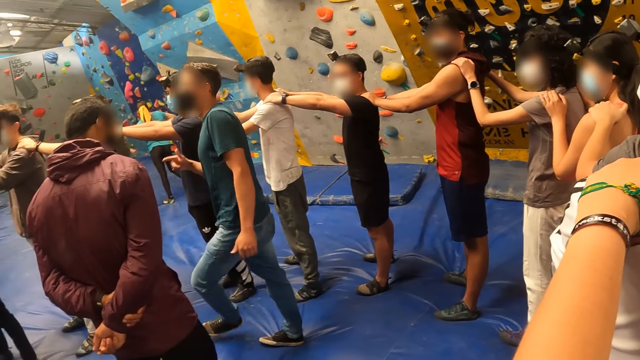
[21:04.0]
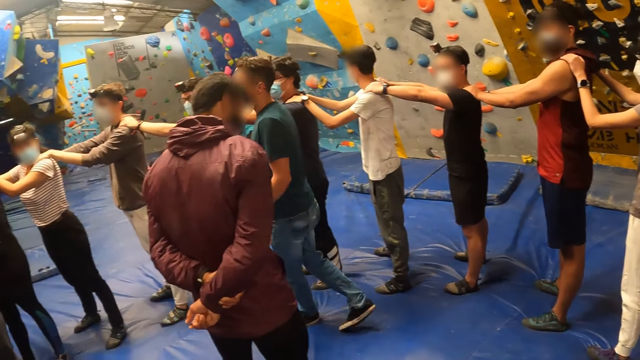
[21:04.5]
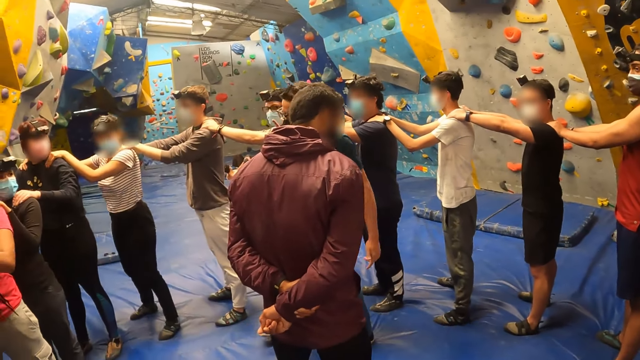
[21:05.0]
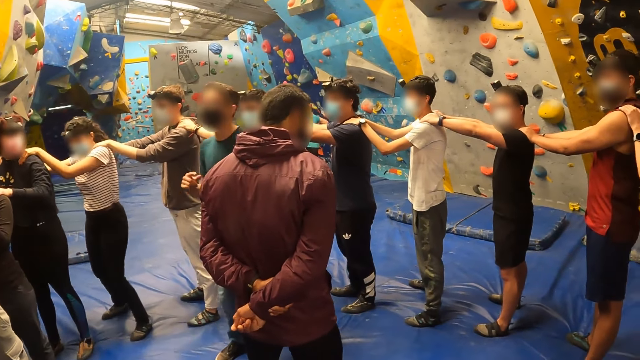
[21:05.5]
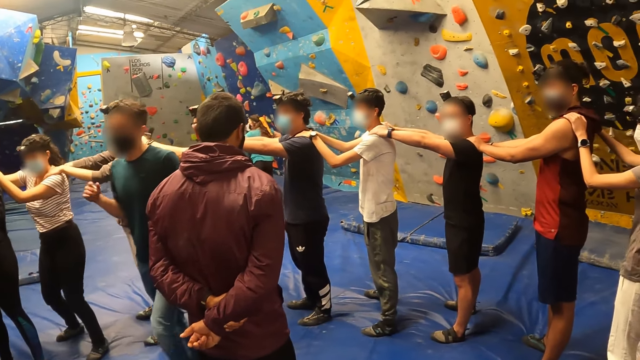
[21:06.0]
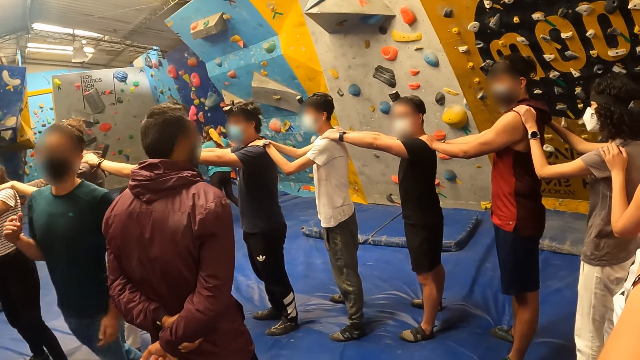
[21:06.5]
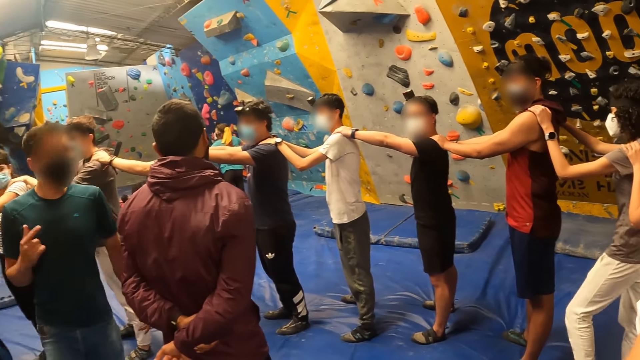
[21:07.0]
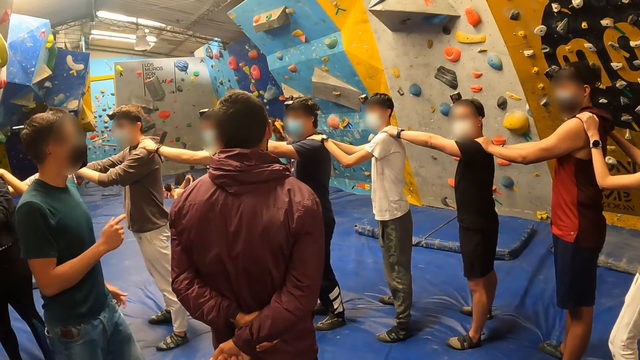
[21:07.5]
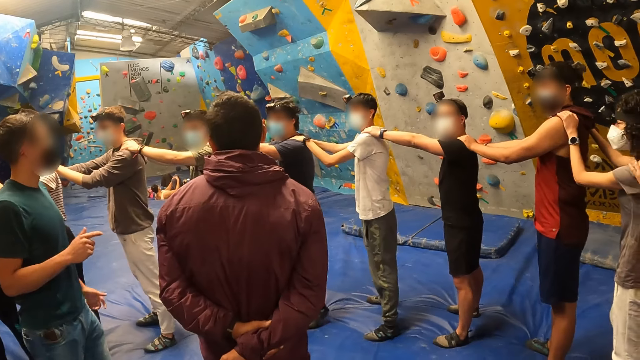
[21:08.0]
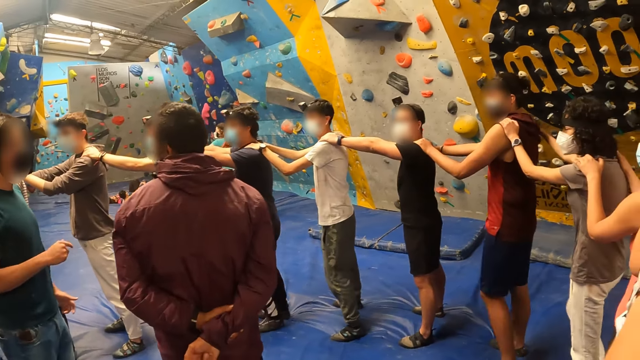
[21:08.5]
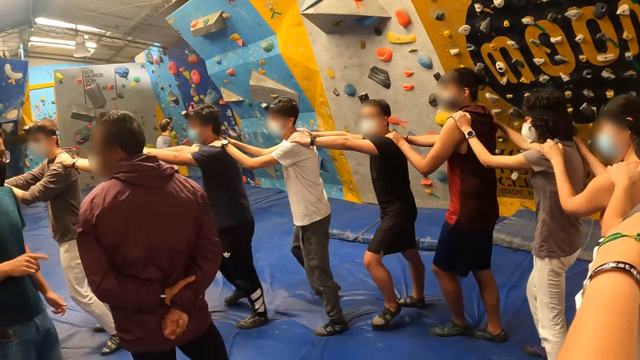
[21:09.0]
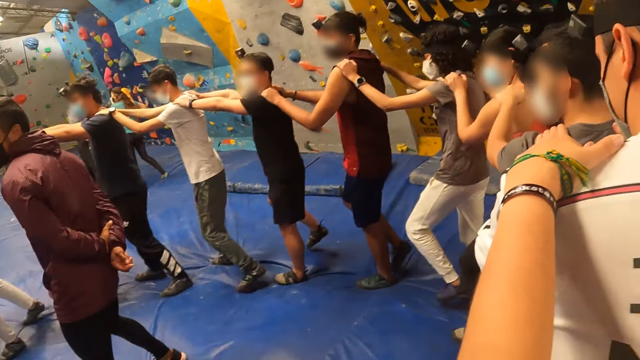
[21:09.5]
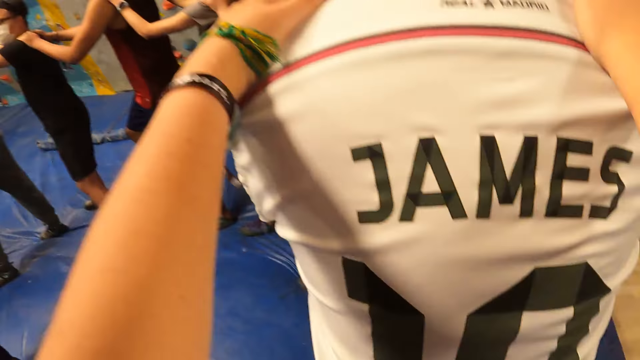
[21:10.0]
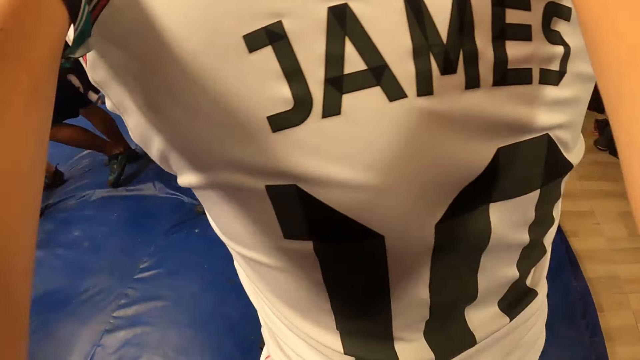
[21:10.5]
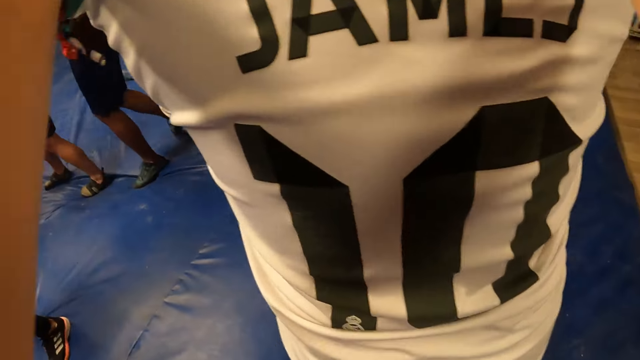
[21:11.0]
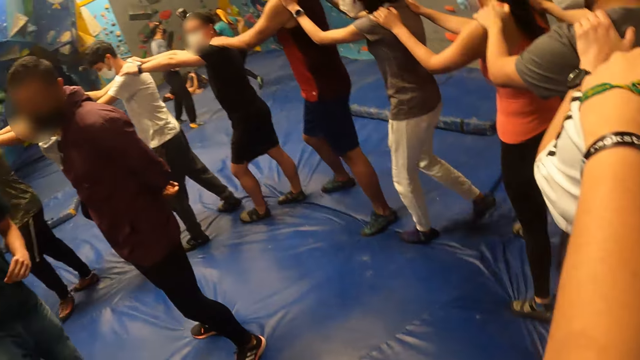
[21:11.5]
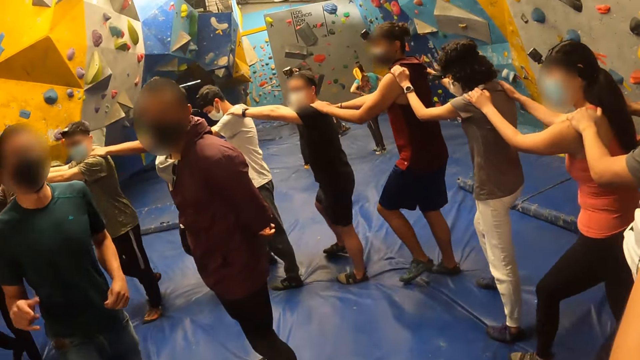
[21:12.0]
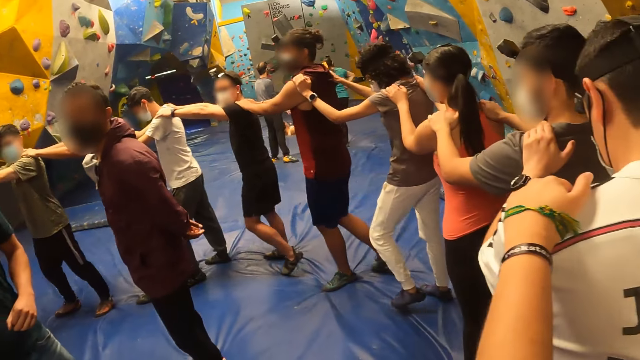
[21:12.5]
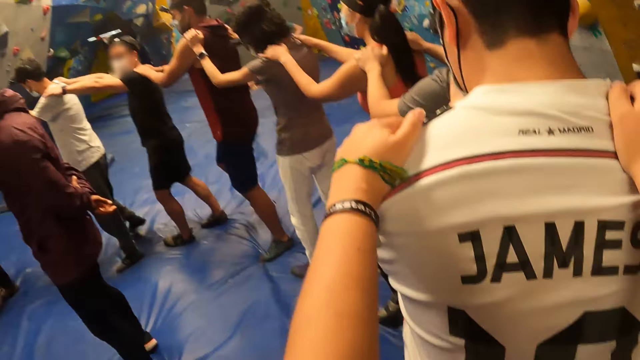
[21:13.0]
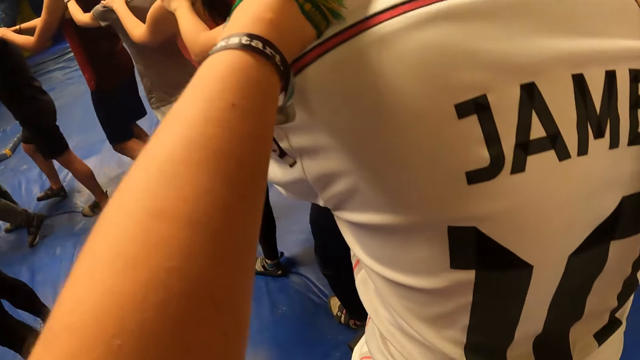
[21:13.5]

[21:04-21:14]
The camera wearer and a group of people move round in a circle with their hands on each other's shoulders. The camera wearer walks along the mat.

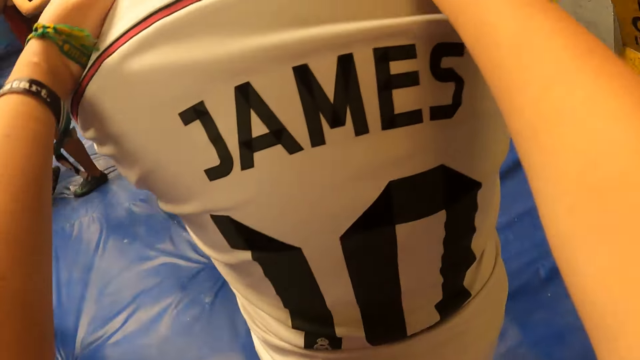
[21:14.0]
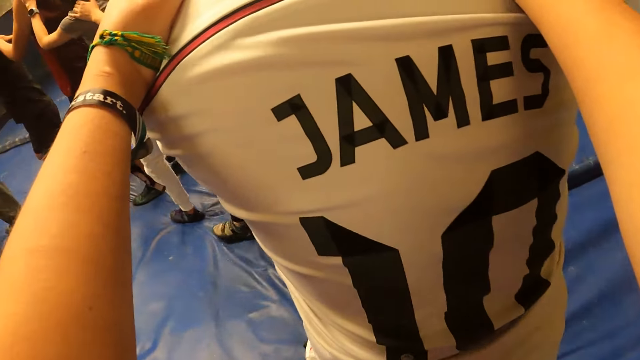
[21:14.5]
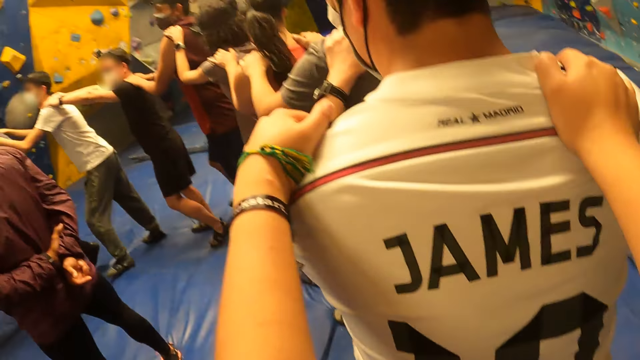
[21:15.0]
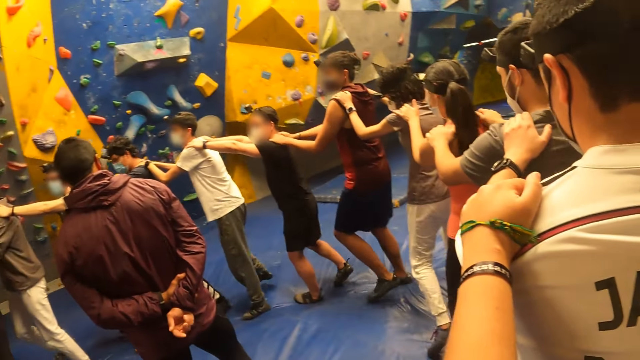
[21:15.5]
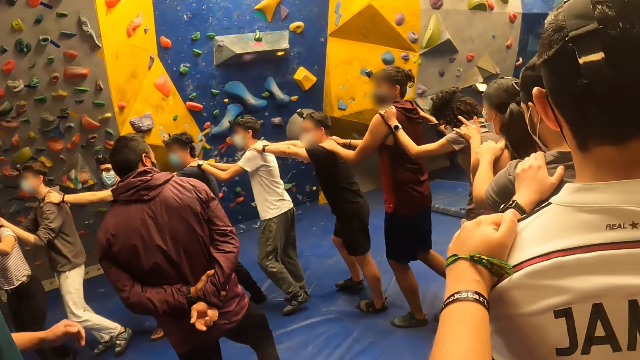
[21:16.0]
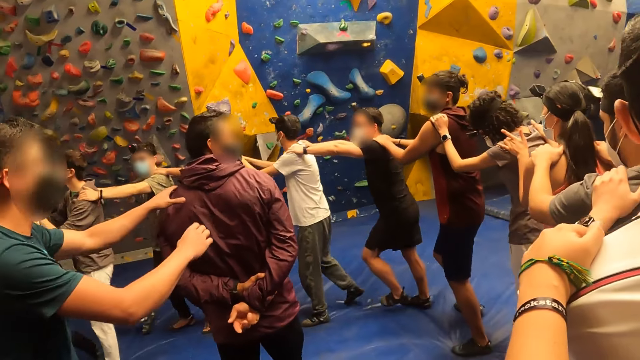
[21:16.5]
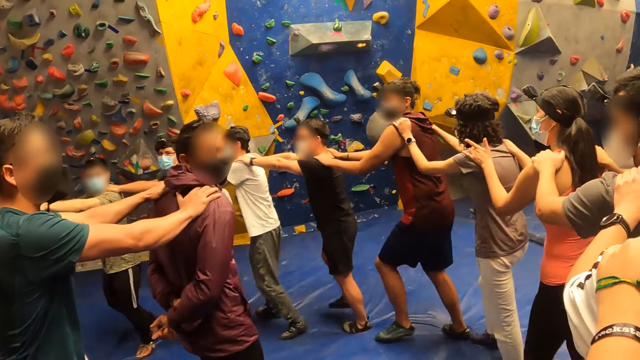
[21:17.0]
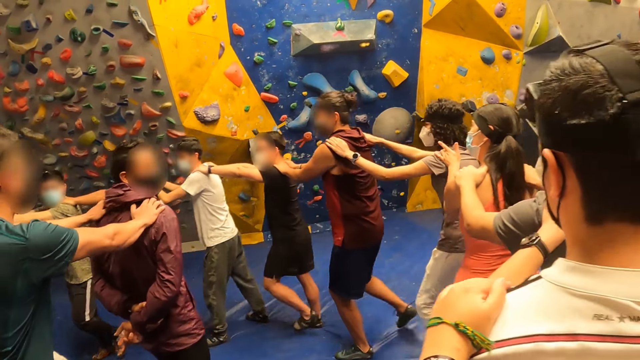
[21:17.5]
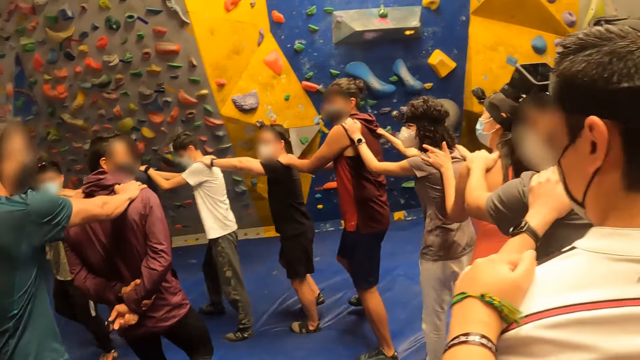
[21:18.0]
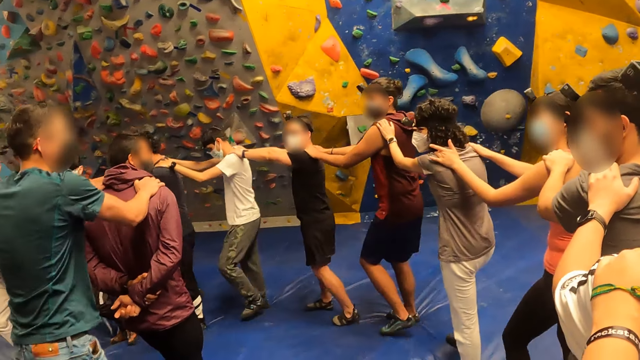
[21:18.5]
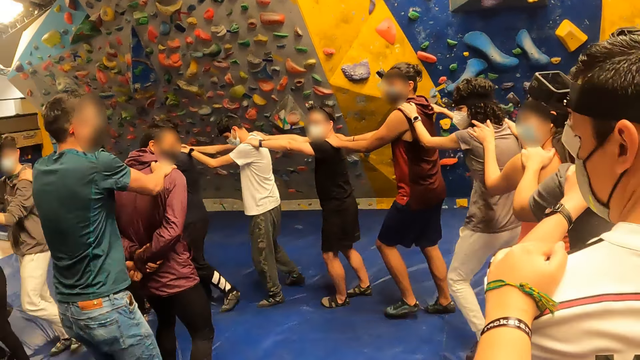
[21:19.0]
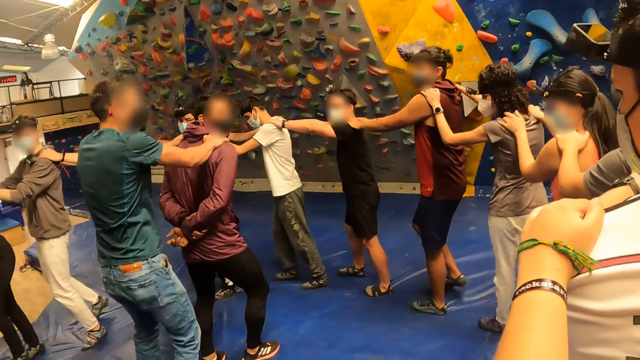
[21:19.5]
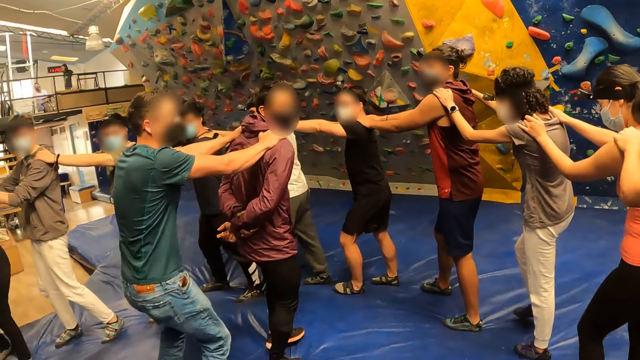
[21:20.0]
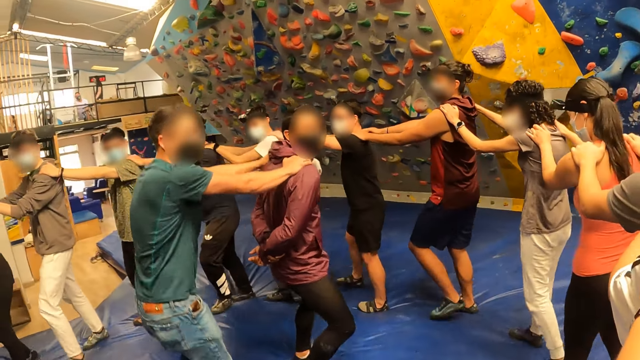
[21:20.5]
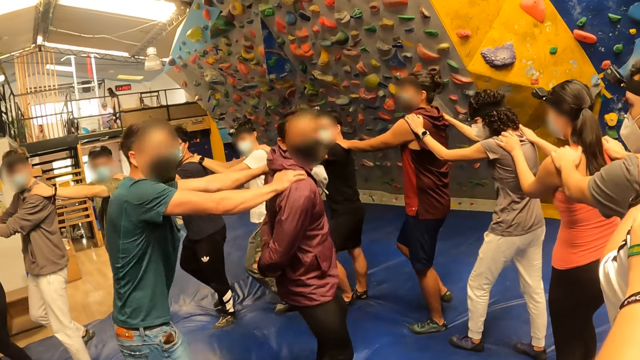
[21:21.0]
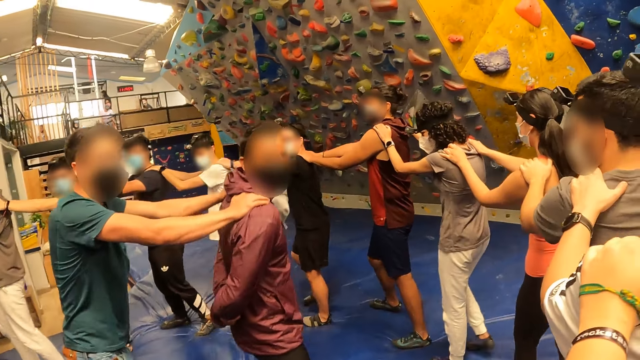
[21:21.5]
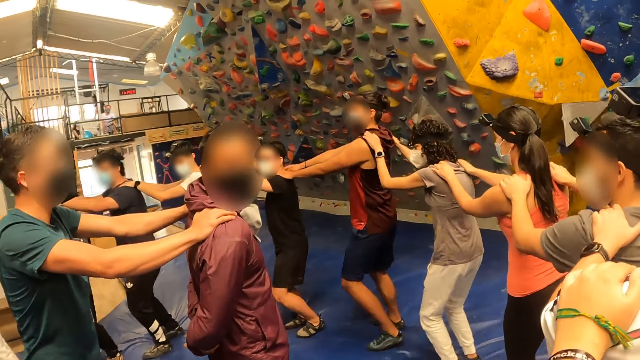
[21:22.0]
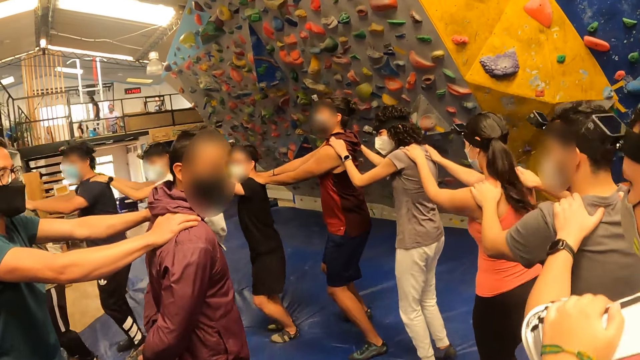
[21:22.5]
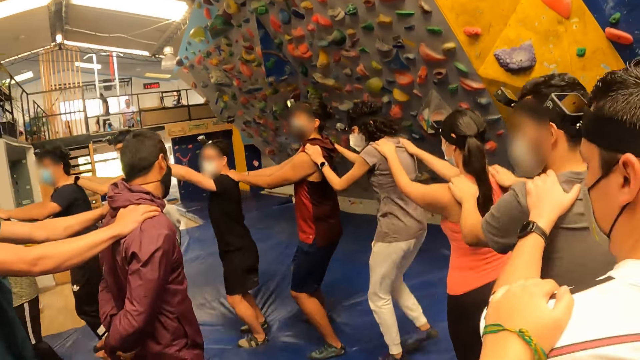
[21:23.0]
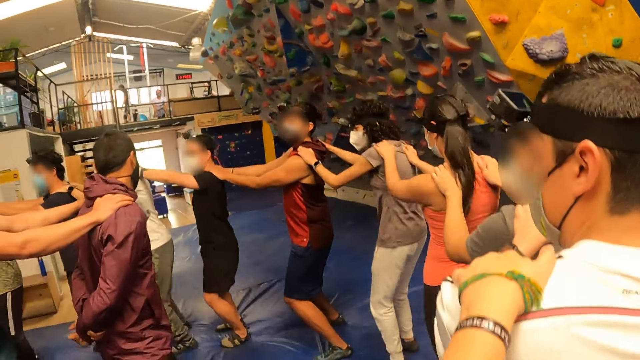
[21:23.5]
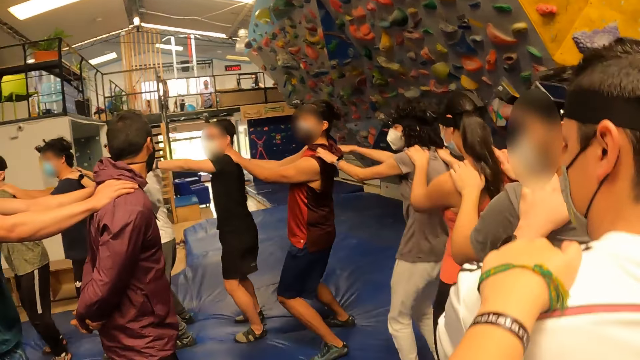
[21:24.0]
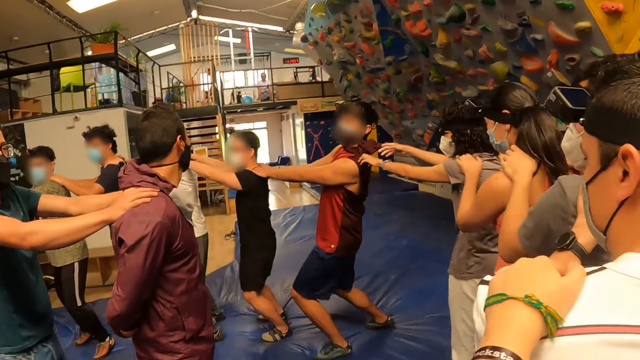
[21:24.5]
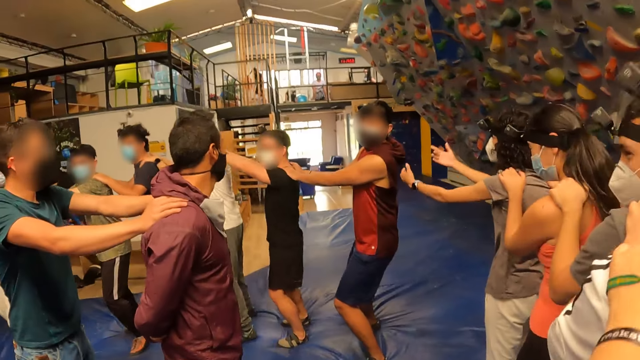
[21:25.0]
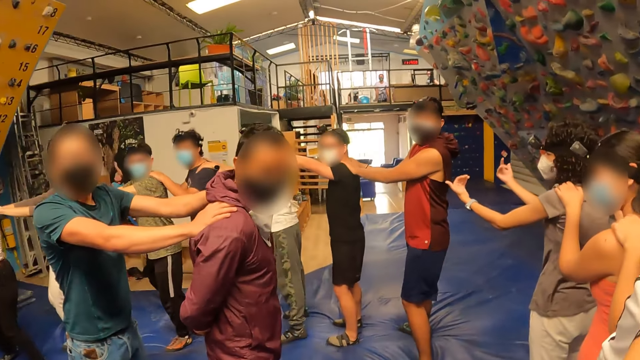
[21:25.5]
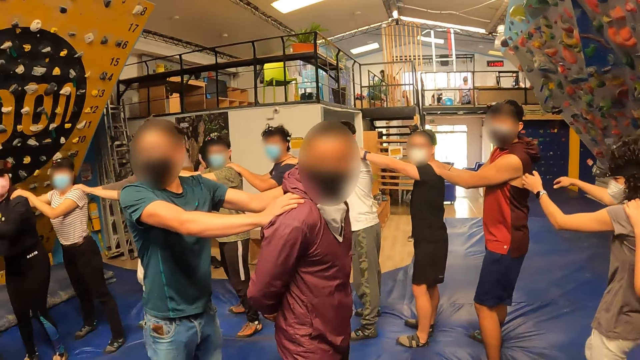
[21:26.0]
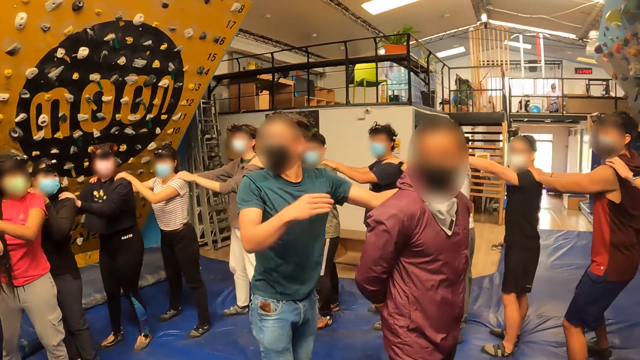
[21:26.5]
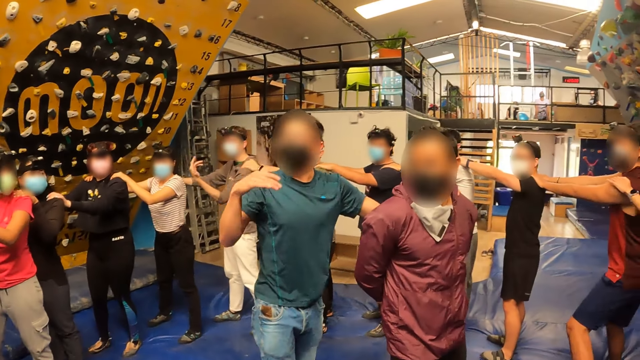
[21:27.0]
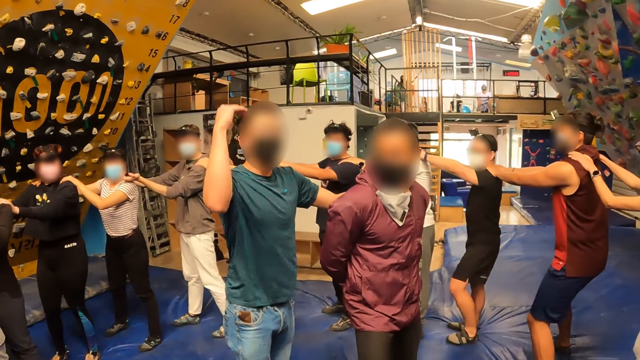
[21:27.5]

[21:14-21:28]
The instructor places his hands on the shoulders of a man. The instructor jumps. The camera wearer and a group of people jump on the mat with their hands on each other's shoulders. The camera wearer and the group of people stand at each other's back with their hands on each other's back. The camera wearer stops jumping. The instructor demonstrates to the camera wearer and the group of people with his right hand.
